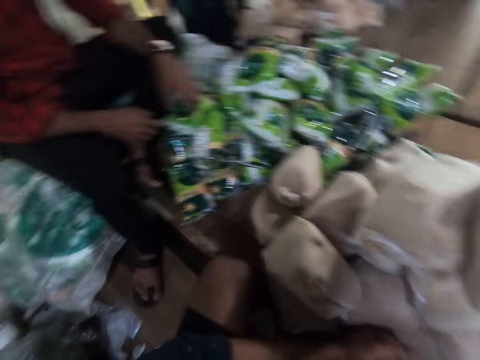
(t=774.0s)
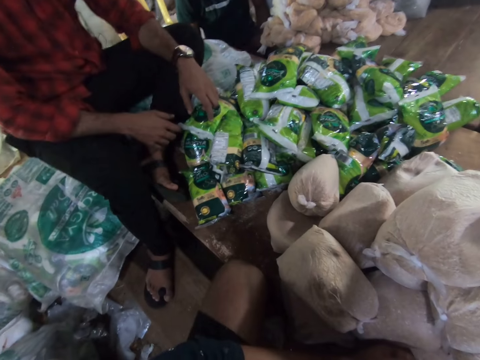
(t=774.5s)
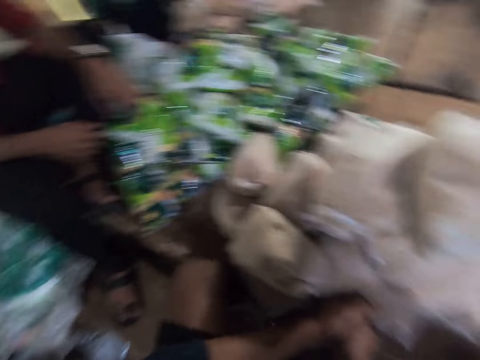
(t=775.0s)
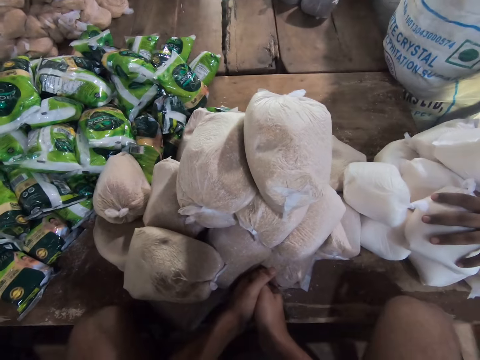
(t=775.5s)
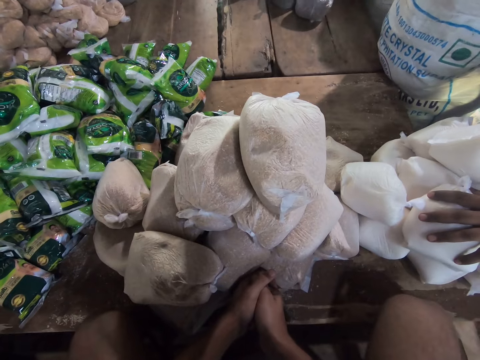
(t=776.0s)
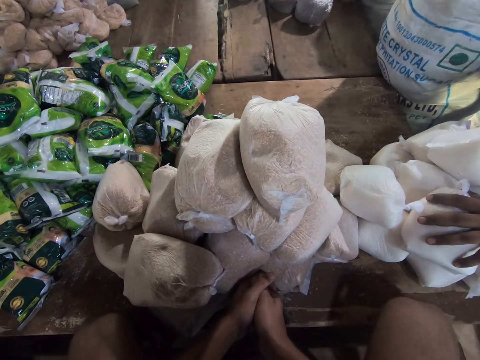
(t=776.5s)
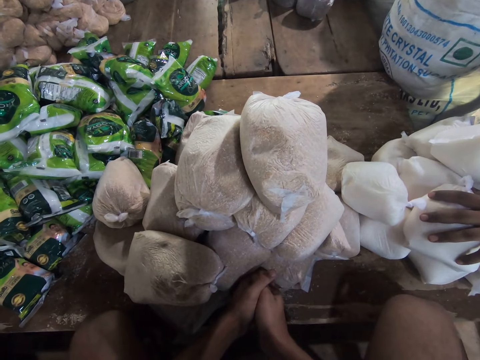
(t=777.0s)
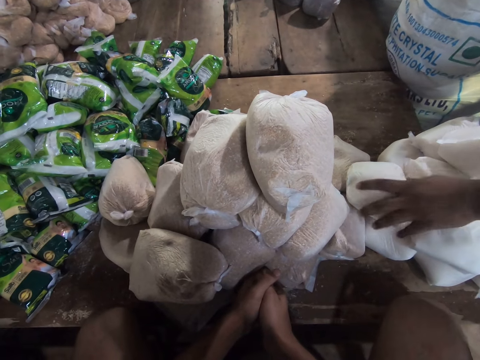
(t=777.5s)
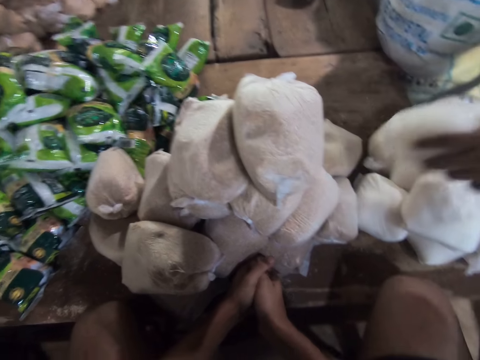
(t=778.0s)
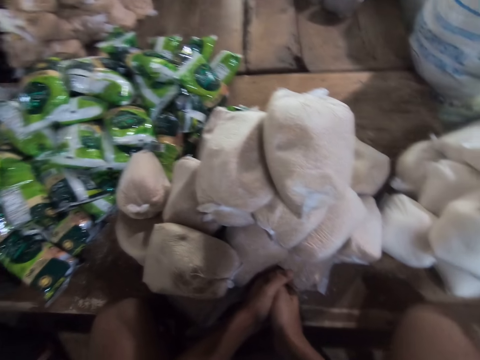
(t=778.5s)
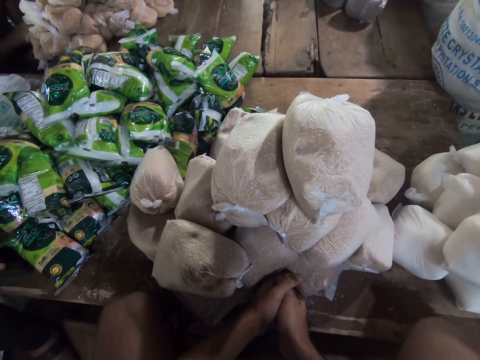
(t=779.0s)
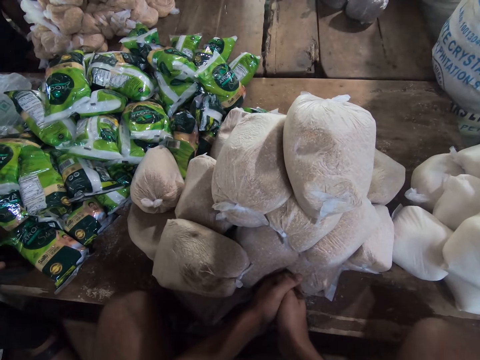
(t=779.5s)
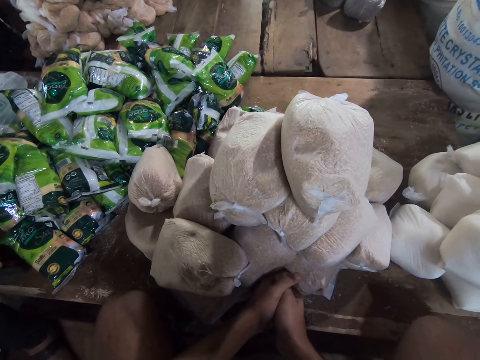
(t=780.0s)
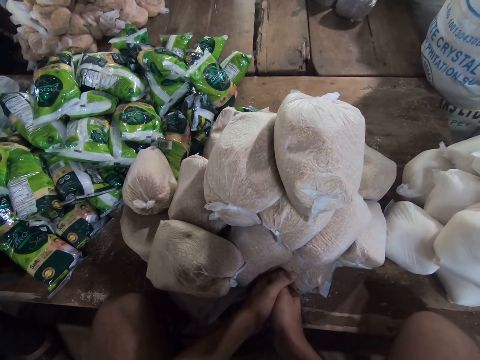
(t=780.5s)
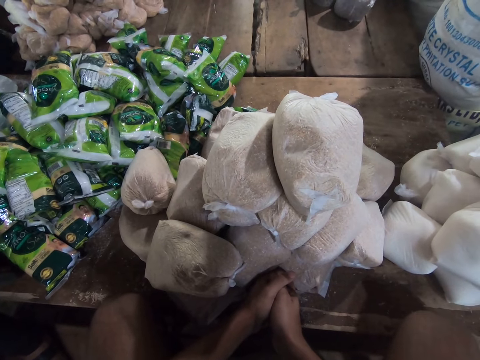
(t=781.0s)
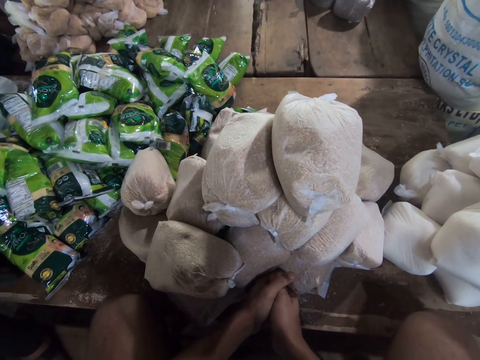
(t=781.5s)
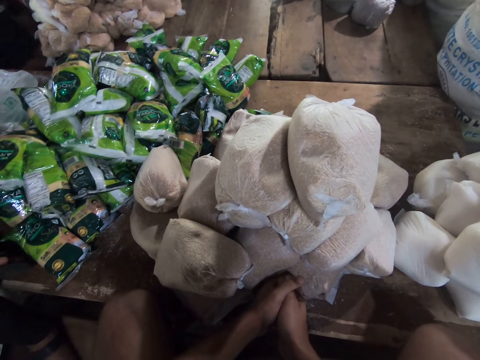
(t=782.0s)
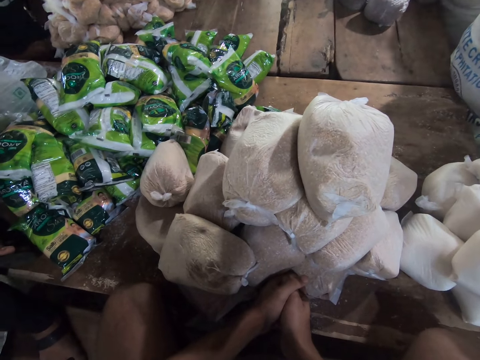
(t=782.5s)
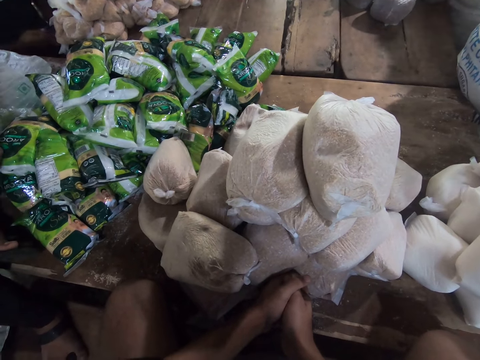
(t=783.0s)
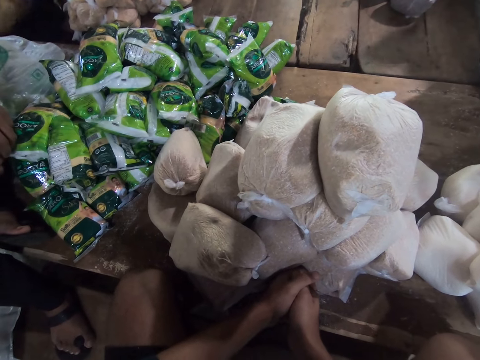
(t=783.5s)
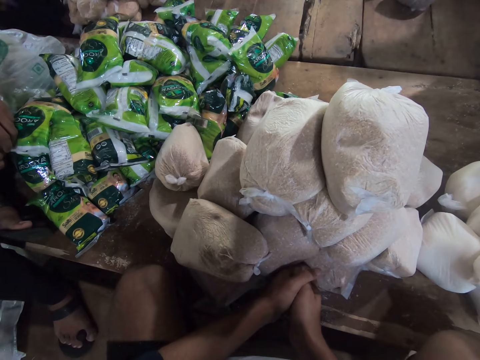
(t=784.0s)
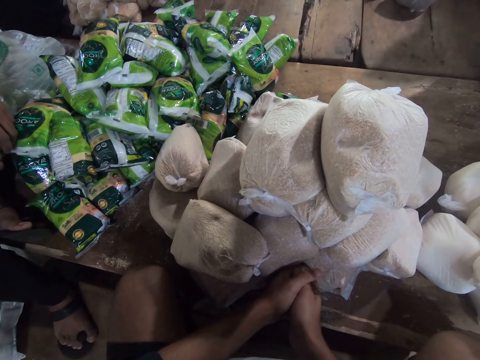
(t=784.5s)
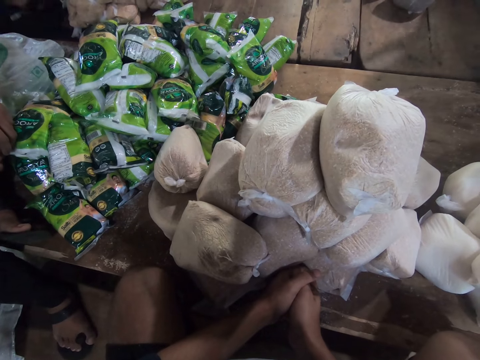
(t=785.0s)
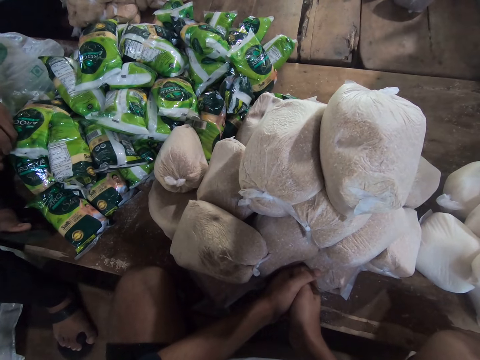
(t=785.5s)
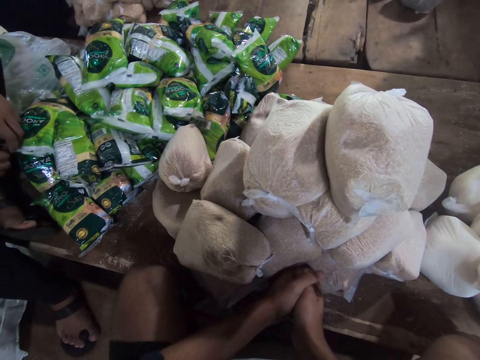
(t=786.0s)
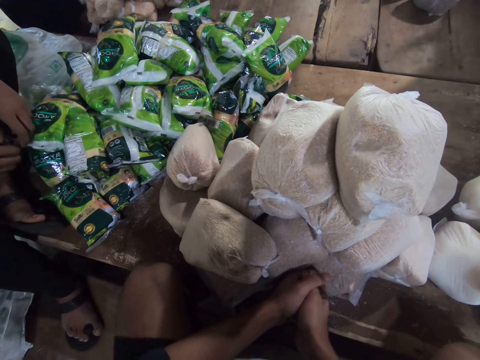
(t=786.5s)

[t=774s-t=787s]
The camera wearer looks at the sugar packages. They interact with the man. The man adjusts a pack of sugar.

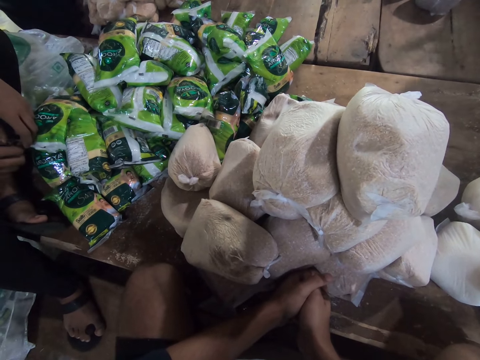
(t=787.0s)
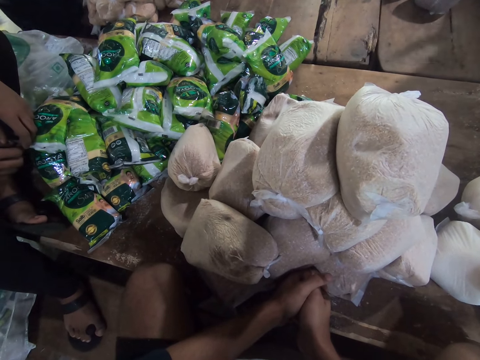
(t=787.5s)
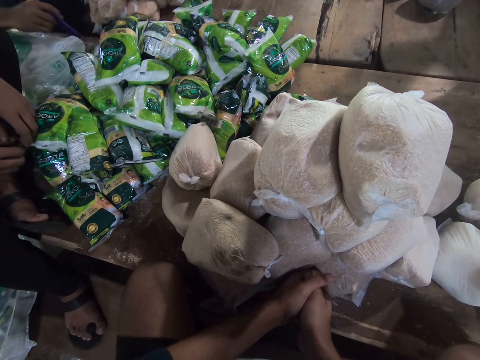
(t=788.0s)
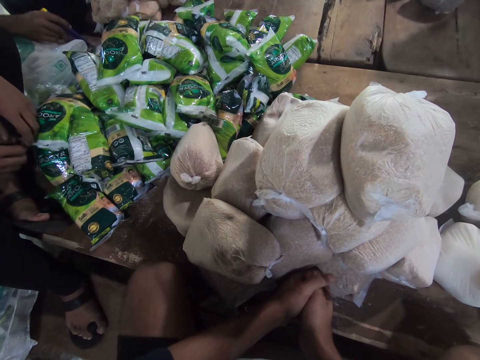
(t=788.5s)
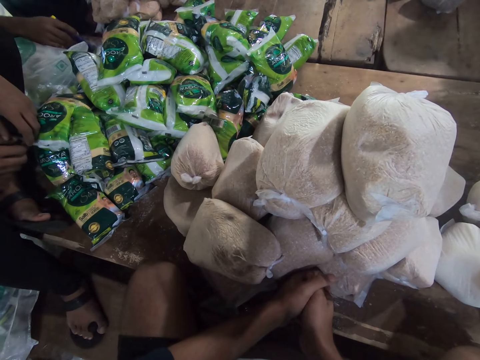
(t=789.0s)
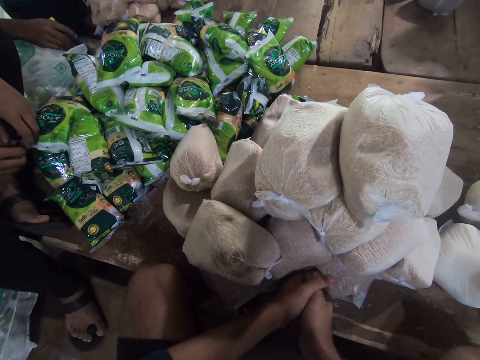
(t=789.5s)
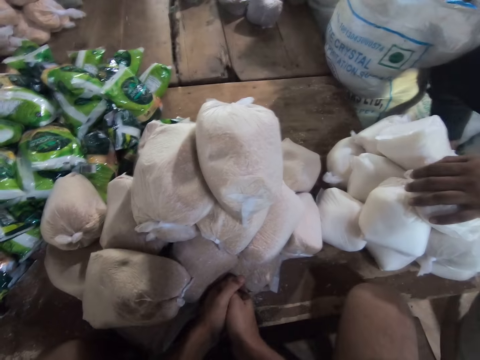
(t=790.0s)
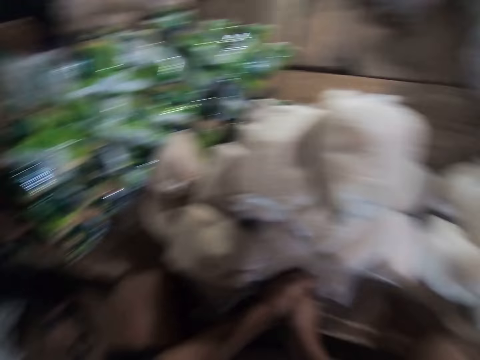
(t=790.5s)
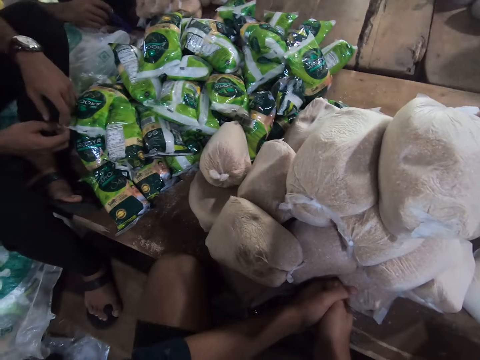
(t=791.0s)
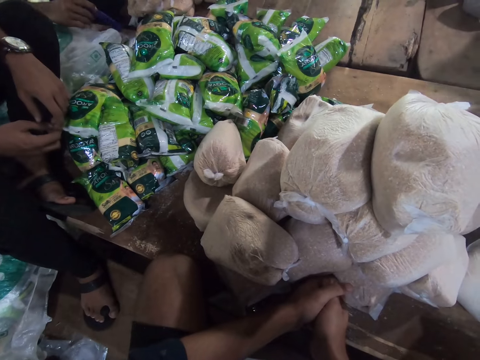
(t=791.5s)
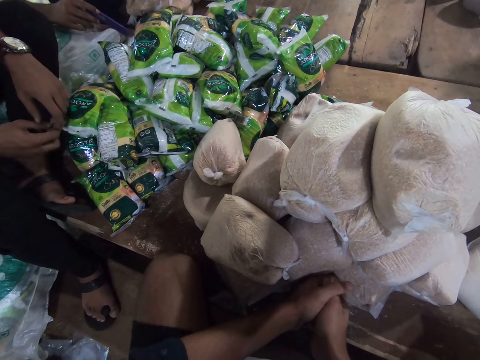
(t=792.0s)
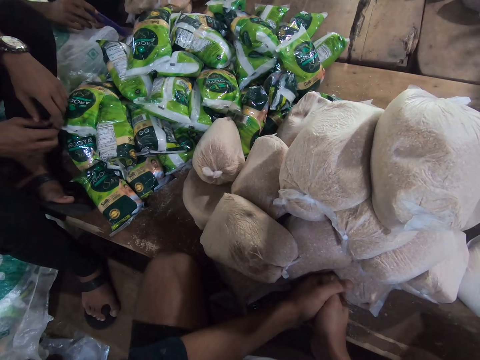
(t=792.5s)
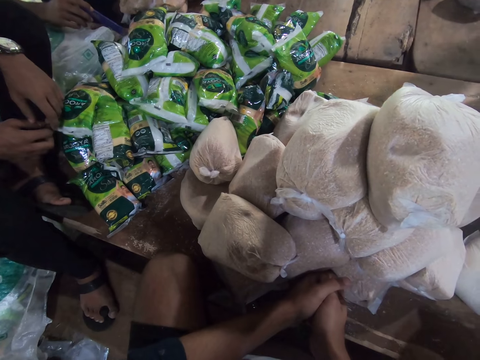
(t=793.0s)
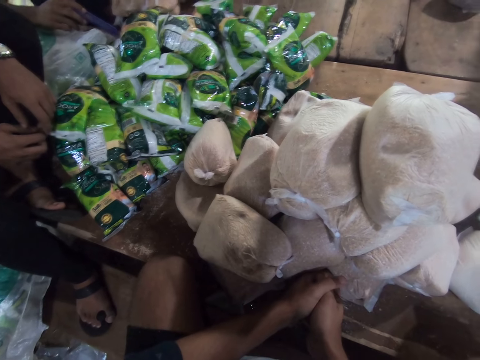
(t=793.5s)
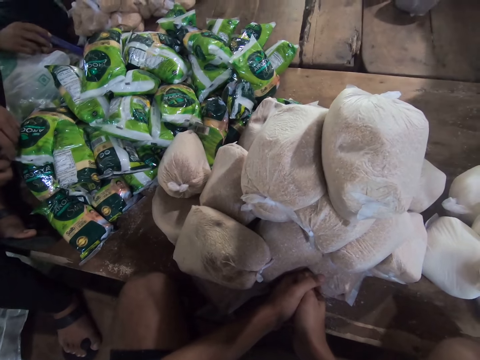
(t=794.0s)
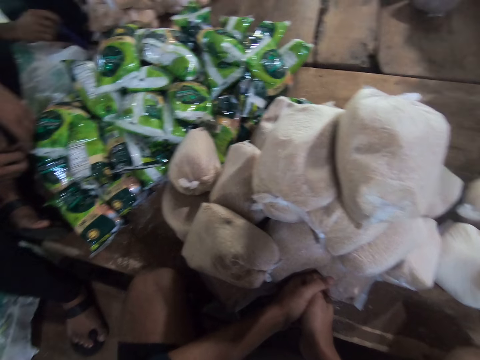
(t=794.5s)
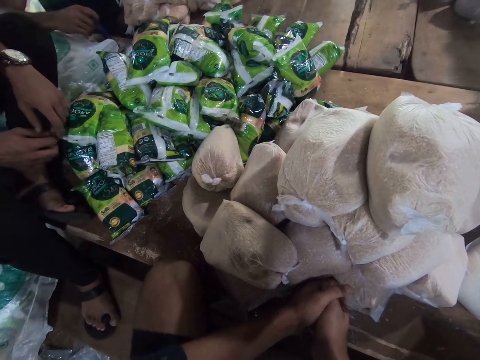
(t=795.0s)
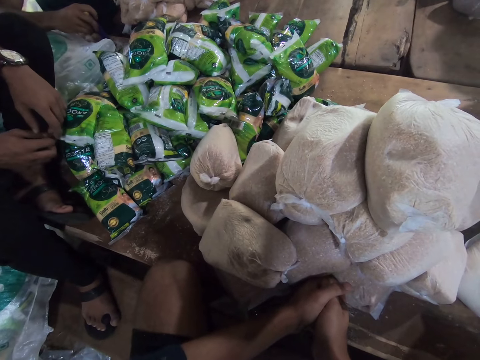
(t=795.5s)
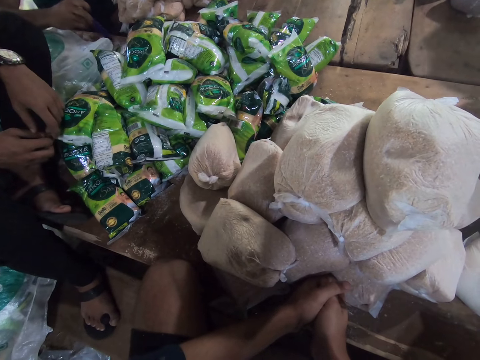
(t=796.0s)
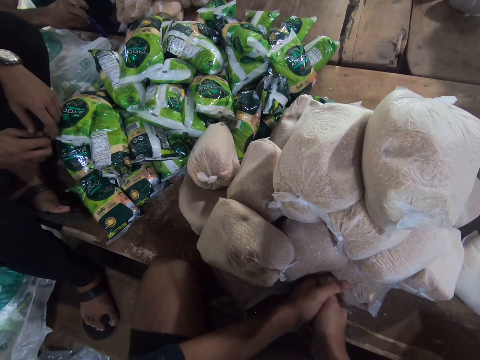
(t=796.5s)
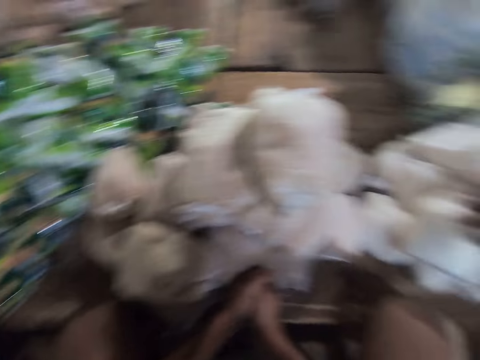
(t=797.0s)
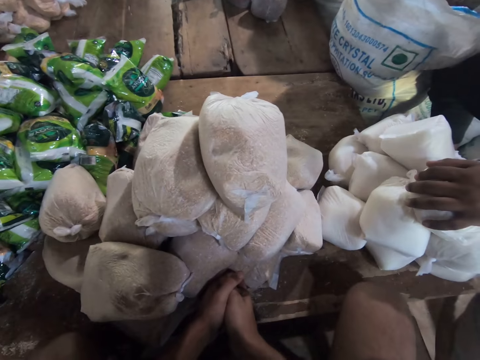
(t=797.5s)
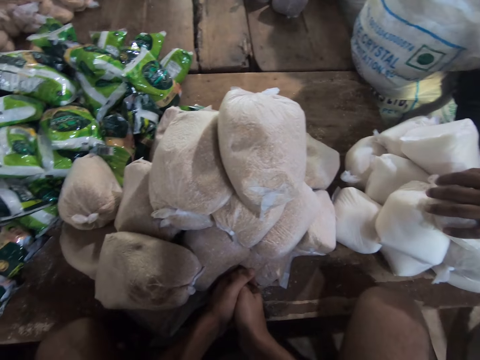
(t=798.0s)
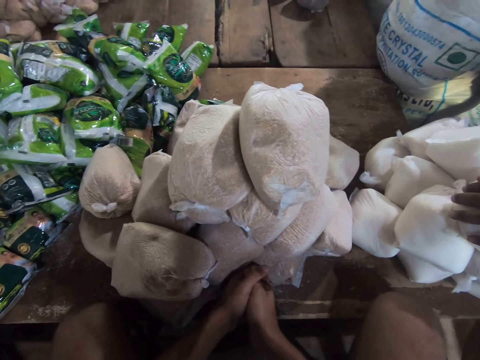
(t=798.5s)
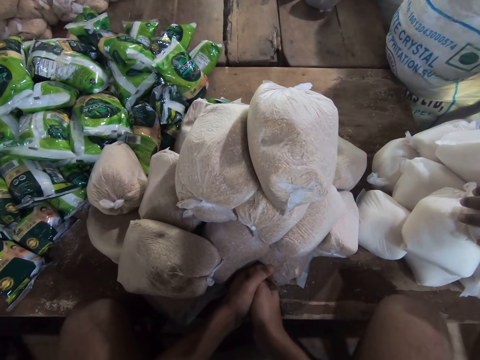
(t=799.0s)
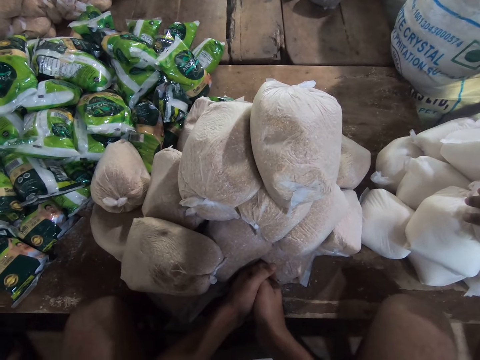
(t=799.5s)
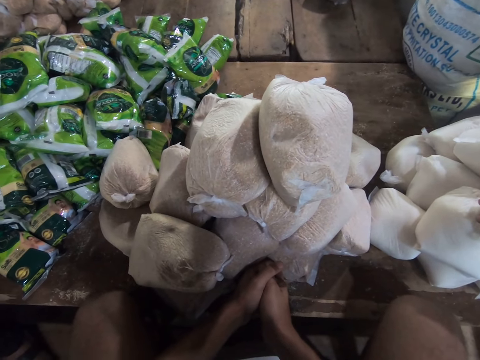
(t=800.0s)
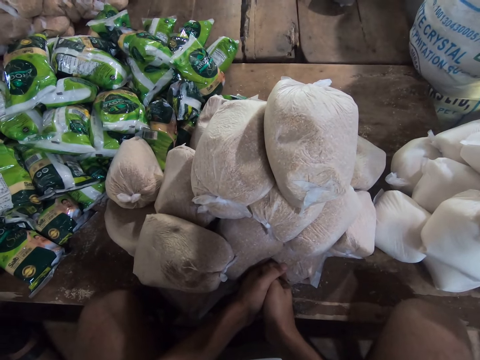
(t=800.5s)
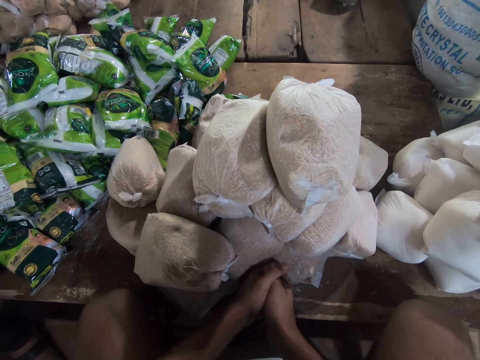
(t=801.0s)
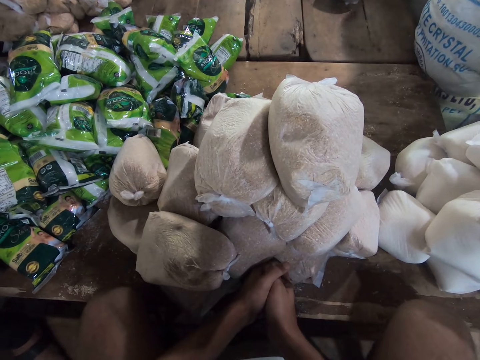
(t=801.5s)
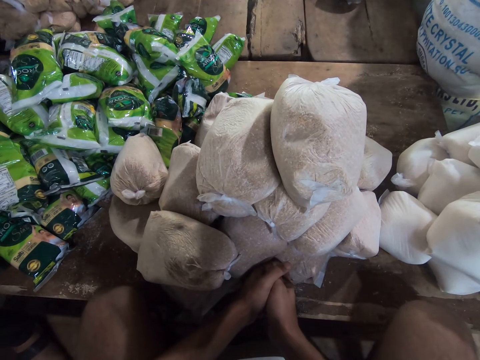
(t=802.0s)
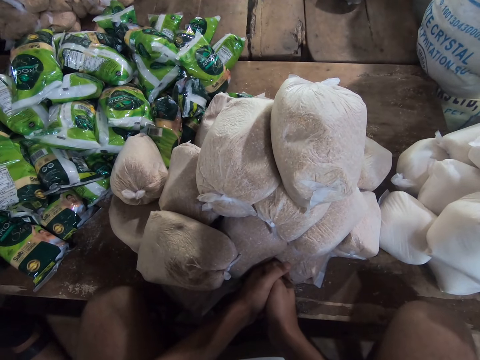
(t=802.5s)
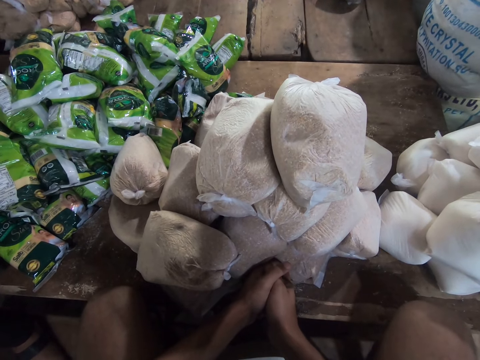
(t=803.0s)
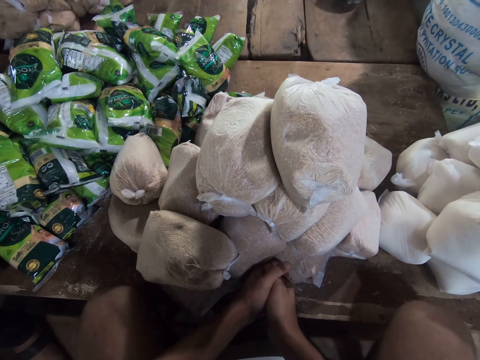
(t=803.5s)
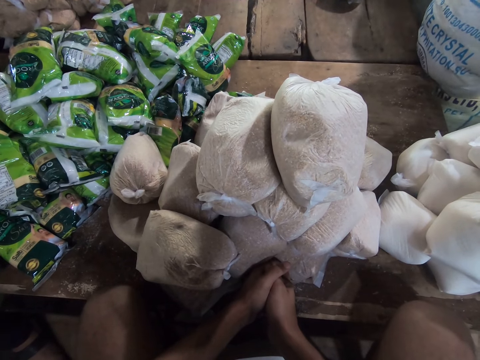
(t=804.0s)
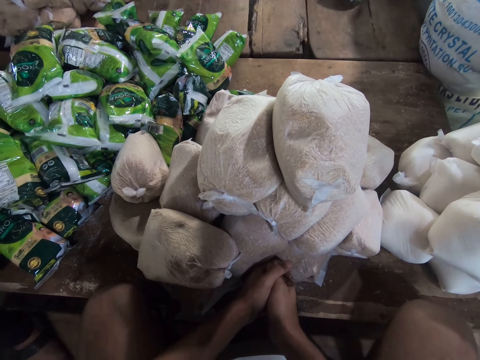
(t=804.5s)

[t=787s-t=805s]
The camera wearer looks around. They look at the sugar packages.
